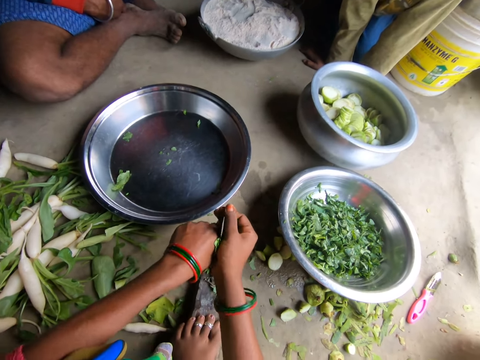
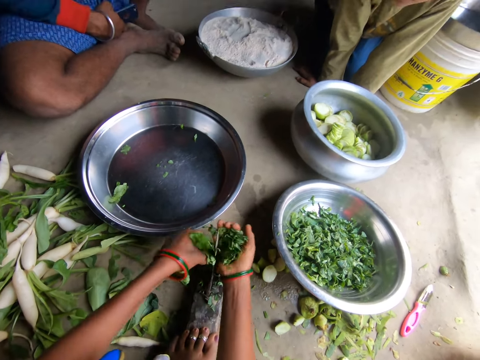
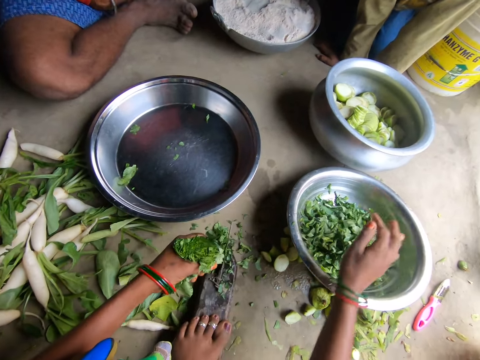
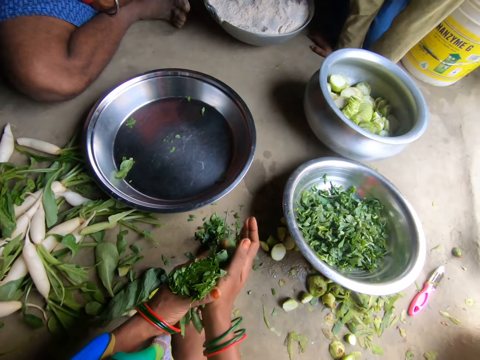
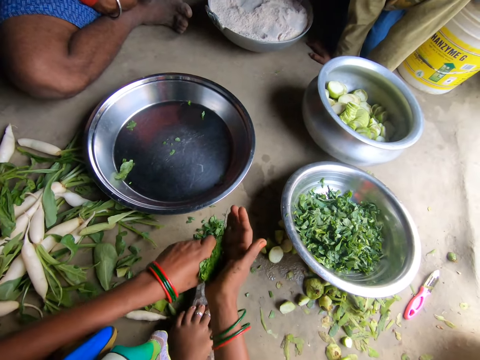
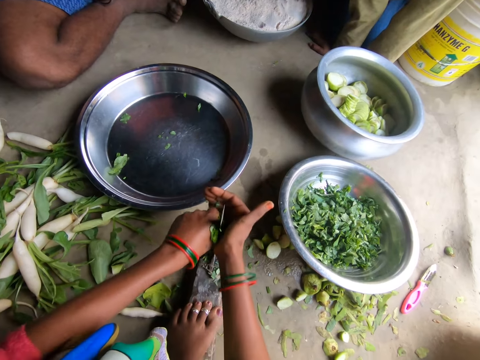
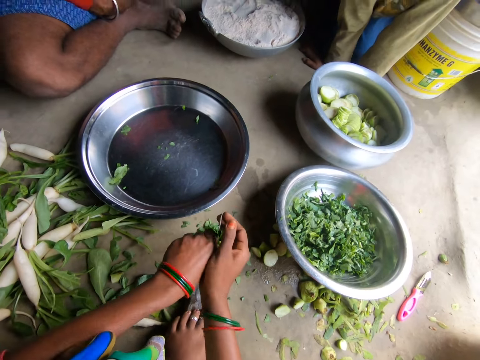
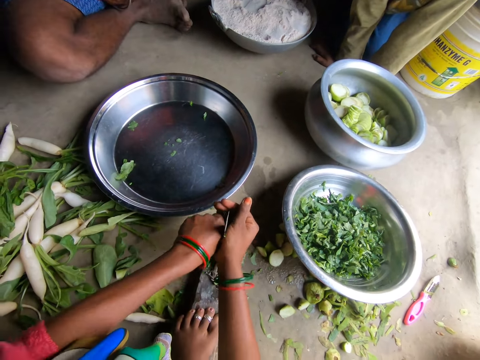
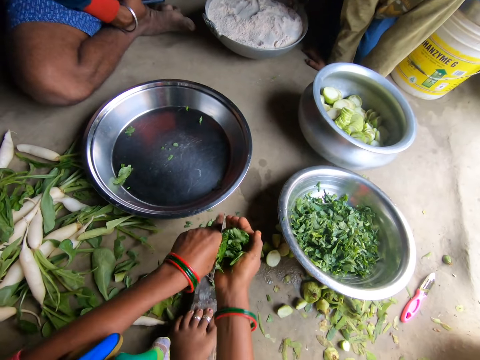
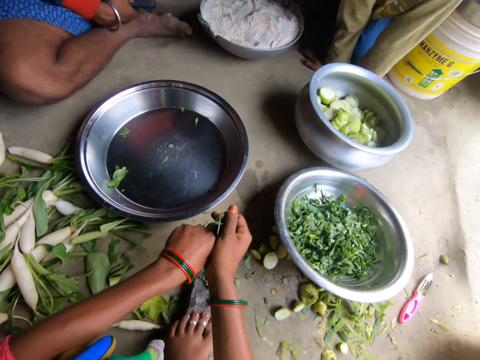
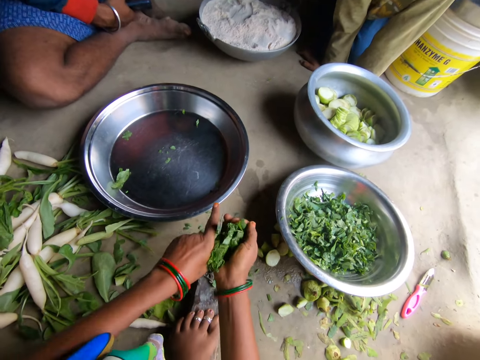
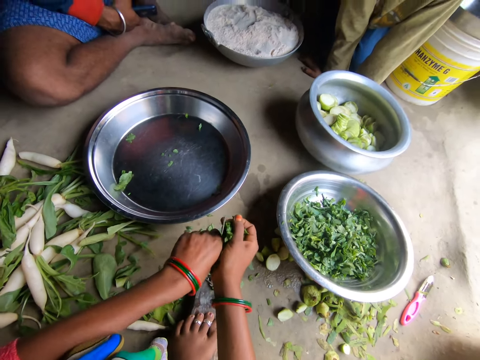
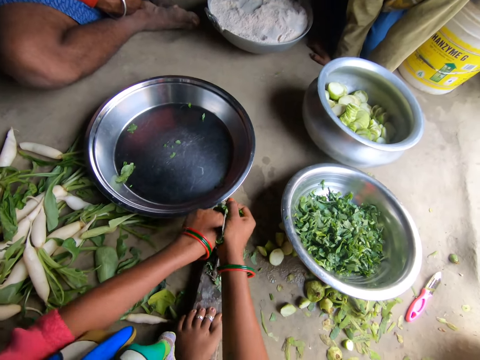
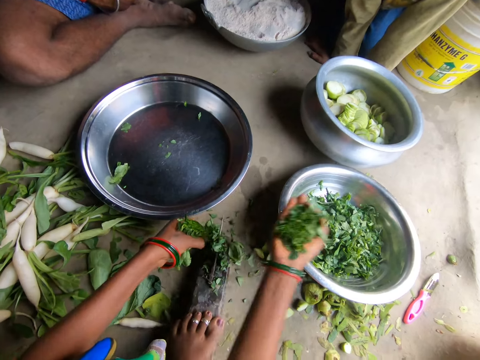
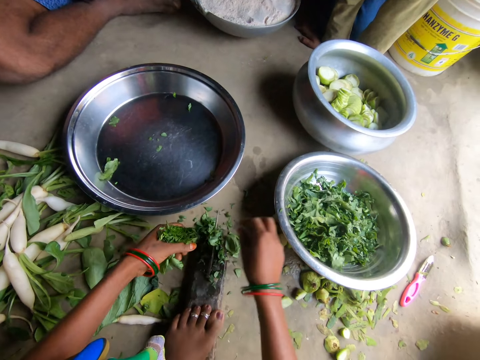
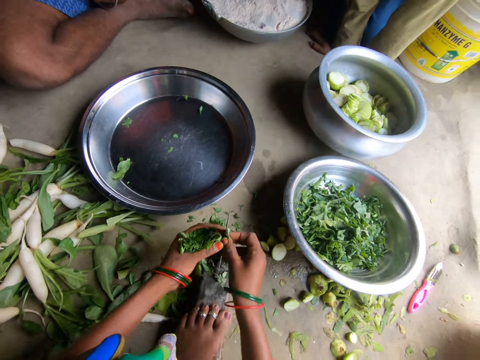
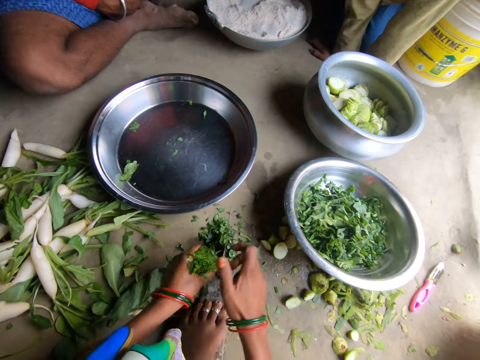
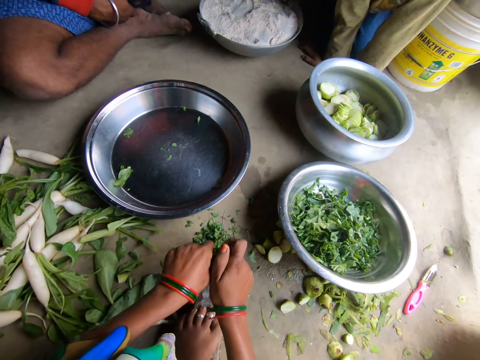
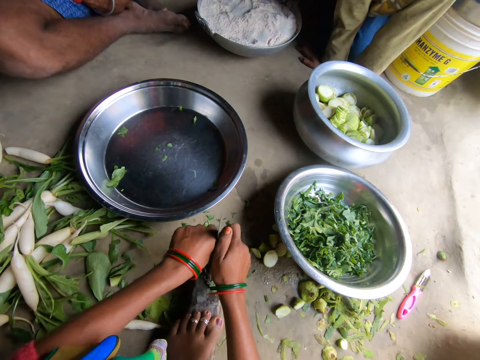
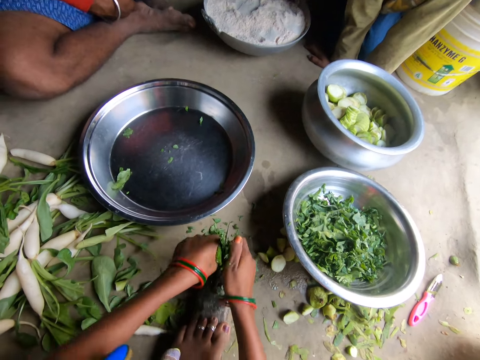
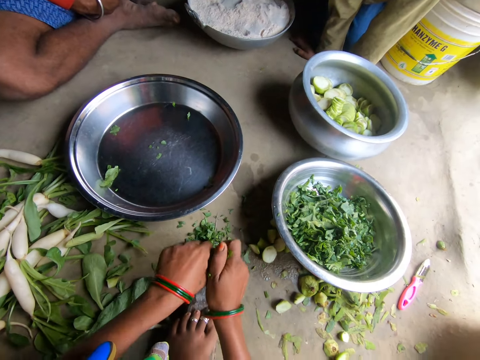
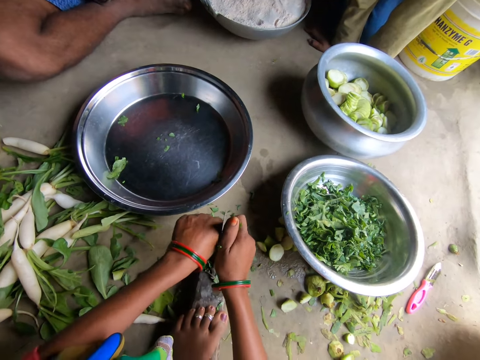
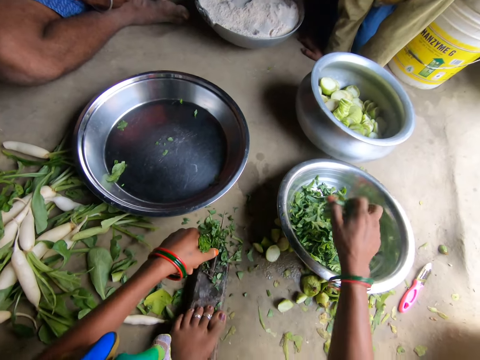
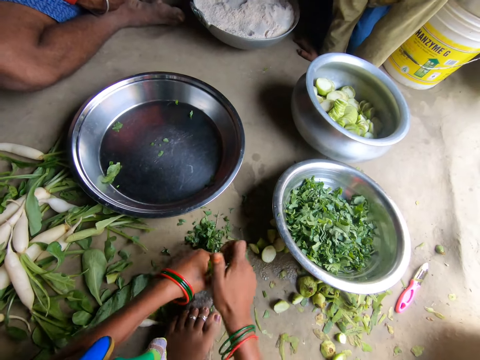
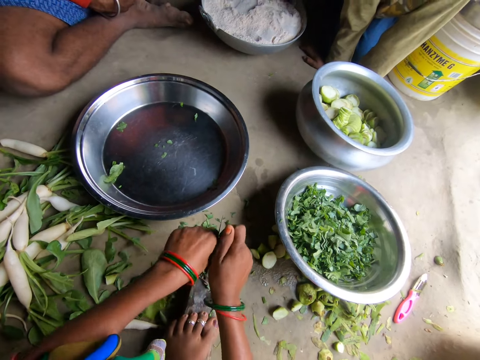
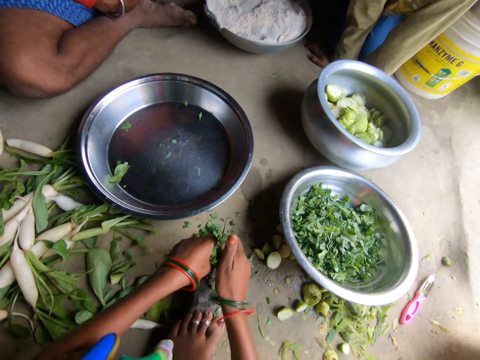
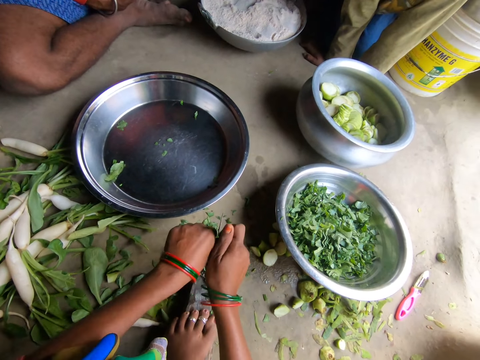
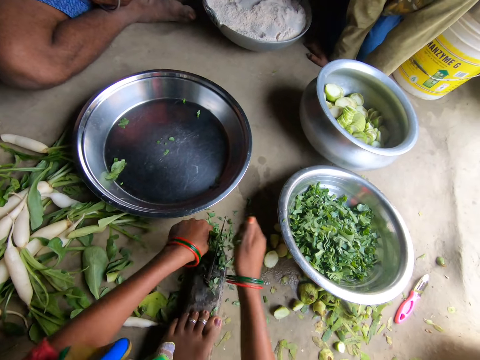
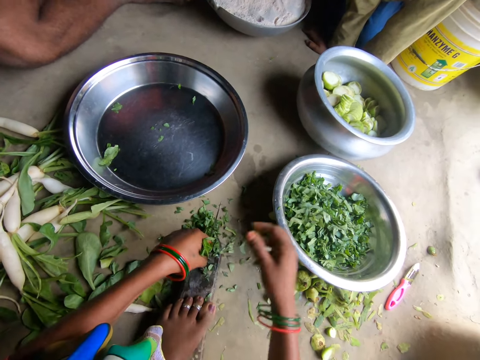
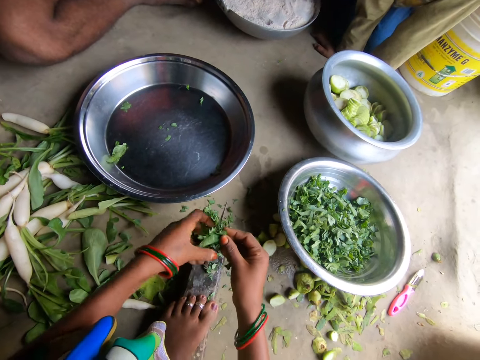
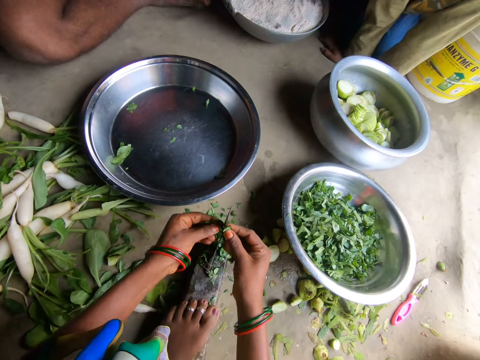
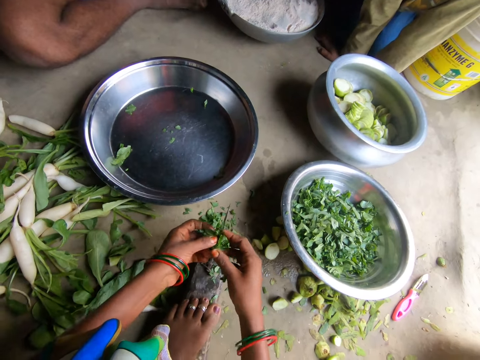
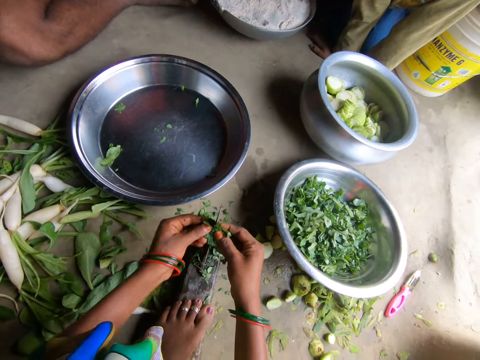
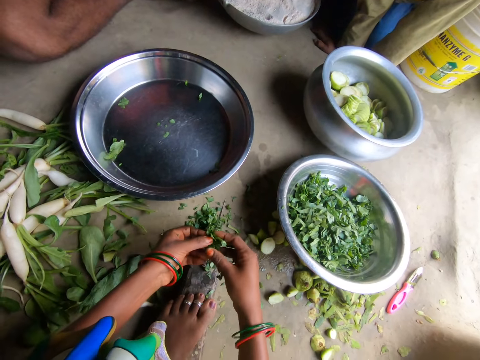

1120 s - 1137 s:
The camera wearer pours the sliced vegetable in the bowl with her right hand. She holds the vegetable with both hands. She slices the vegetable with a knife. She pours the sliced vegetable in the bowl with her right hand. She picks up a slice of vegetable with her right hand. She transfers the slice of vegetable to her left hand. She holds the vegetable with both hands. She slices the vegetable with the knife. She pours the sliced vegetable in the bowl with her right hand. She slices the vegetable with the knife. She pours the sliced vegetable in the bowl with her right hand. She holds the vegetable with both hands. She slices the vegetable with the knife.

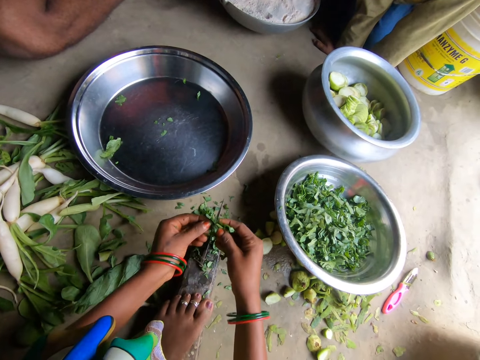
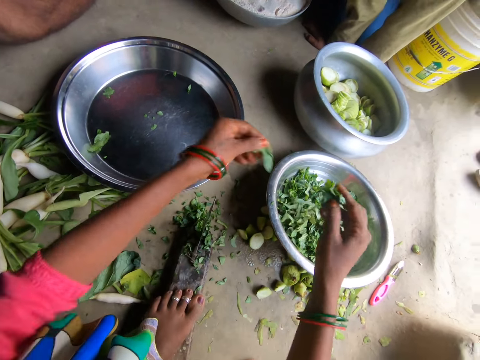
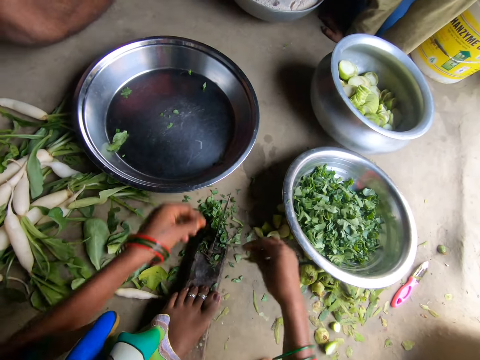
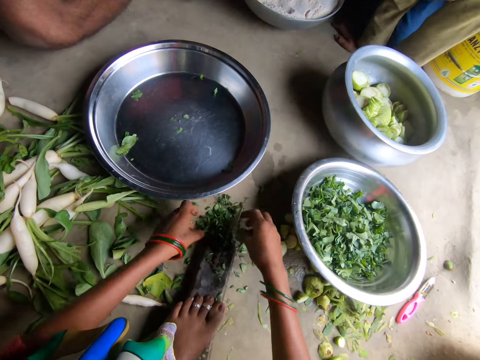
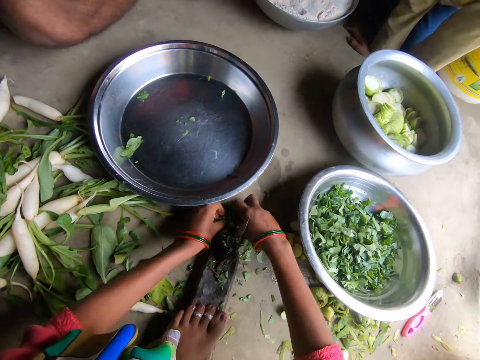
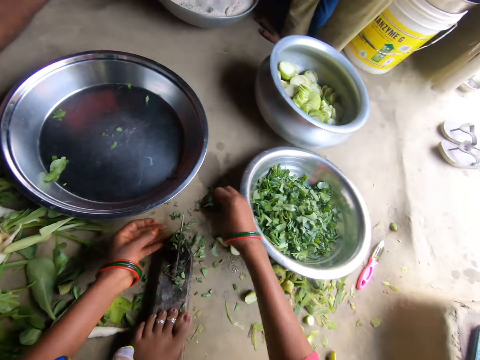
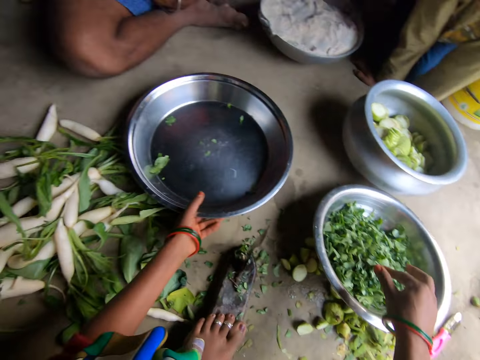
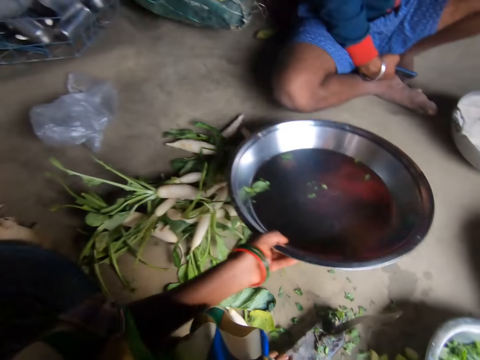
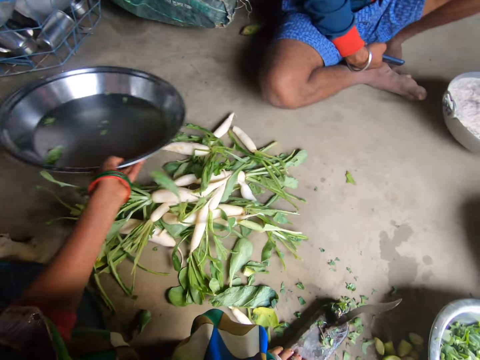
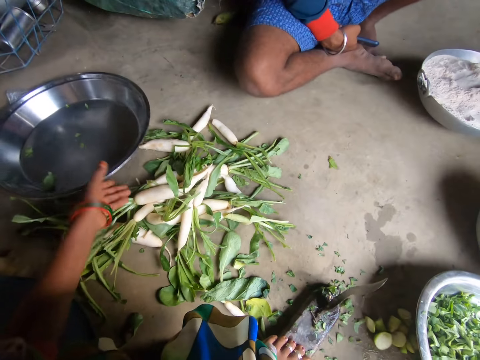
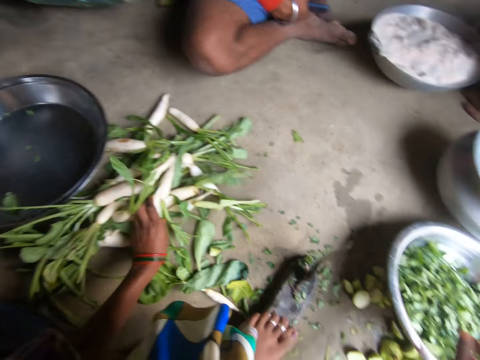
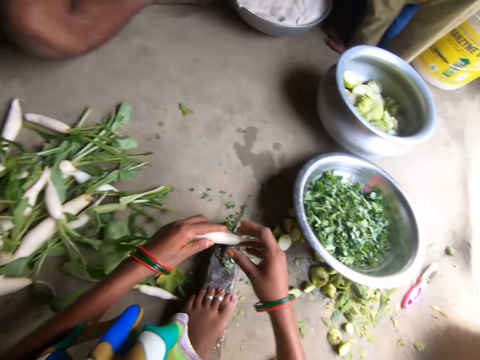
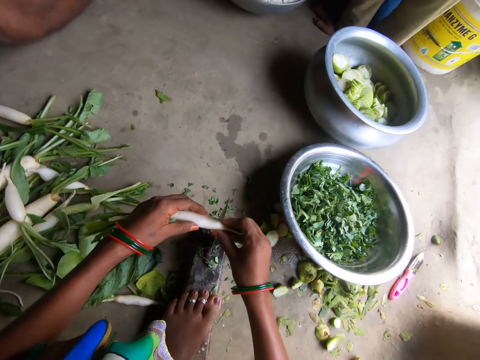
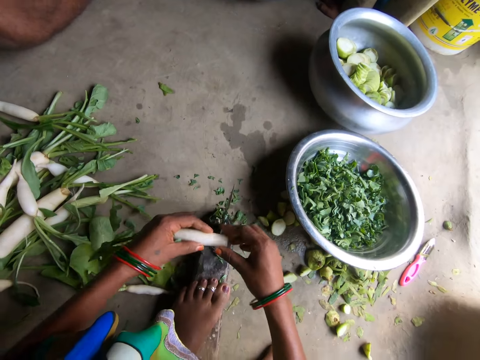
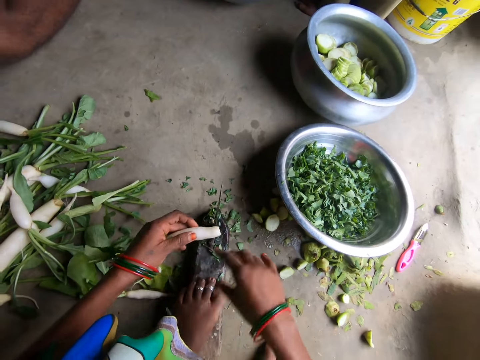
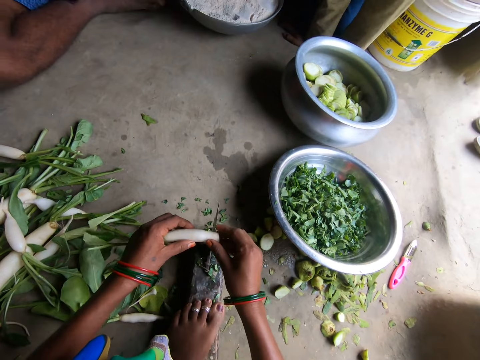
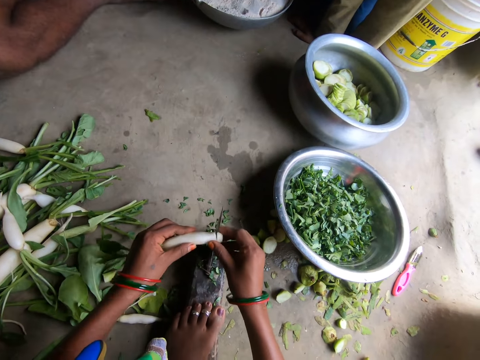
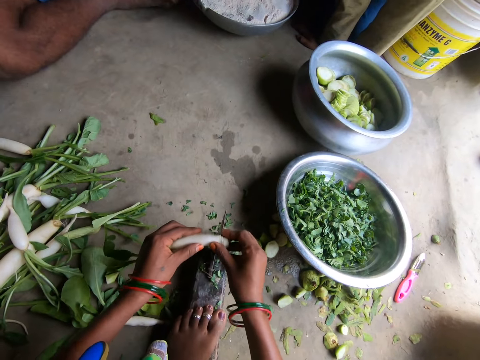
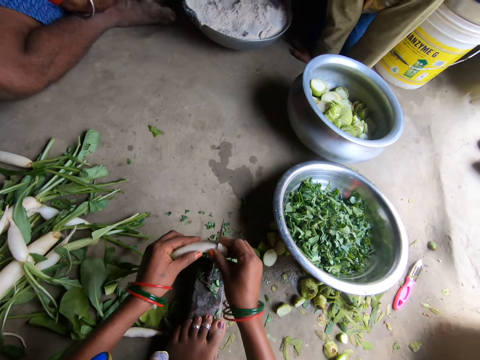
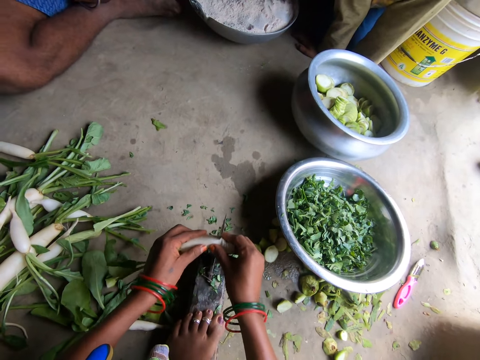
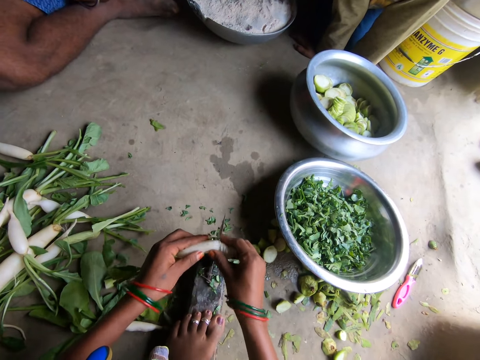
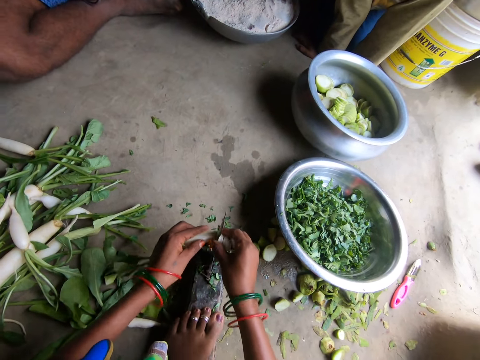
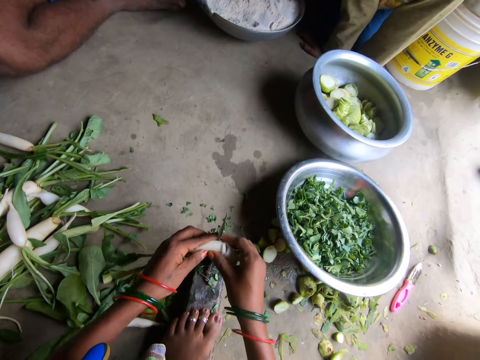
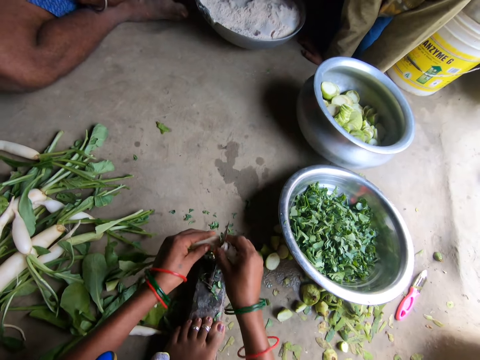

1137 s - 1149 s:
The camera wearer pours the sliced vegetable in the bowl with both her hands. She picks up sorted vegetables from the floor with both hands. She picks up sliced vegetables from the floor with her right hand. She pours the sliced vegetable in the bowl with her right hand. She picks up the tray with her left hand. She drops the tray aside on the floor with her left hand. She picks up a daikon with her left hand. She holds the daikon with both hands. She cuts the daikon with the knife. She drops the piece of daikon on the floor with her right hand. She holds the daikon with both hands. She slices the daikon with the knife.
